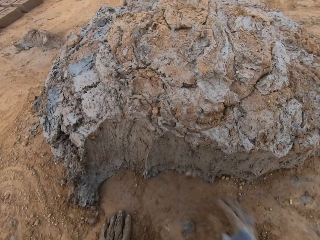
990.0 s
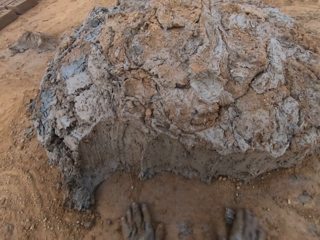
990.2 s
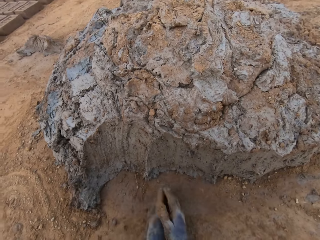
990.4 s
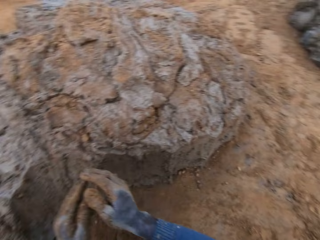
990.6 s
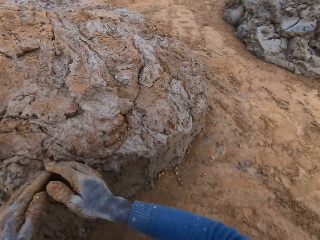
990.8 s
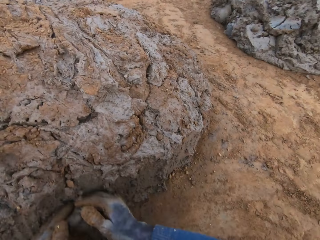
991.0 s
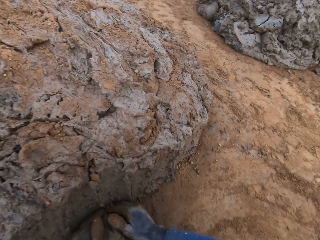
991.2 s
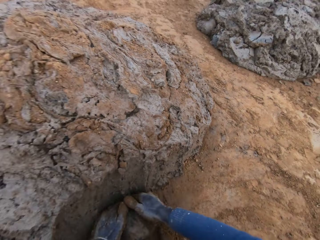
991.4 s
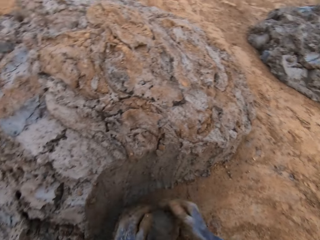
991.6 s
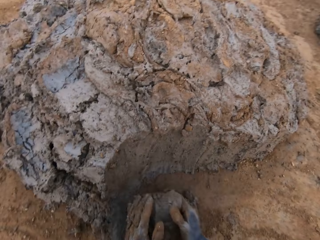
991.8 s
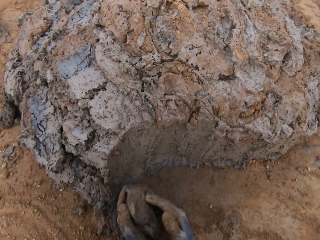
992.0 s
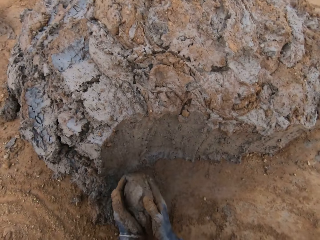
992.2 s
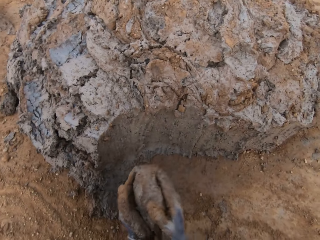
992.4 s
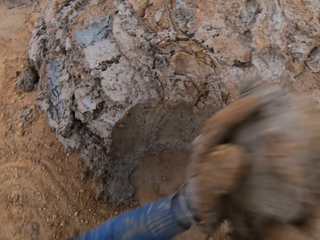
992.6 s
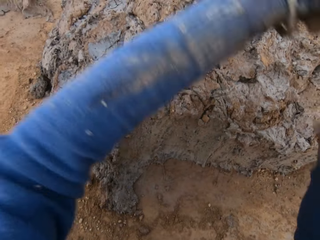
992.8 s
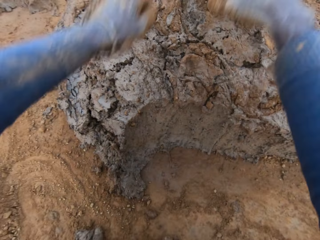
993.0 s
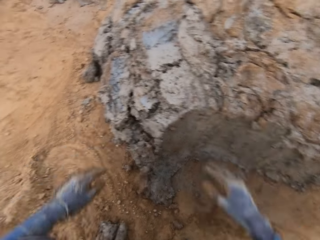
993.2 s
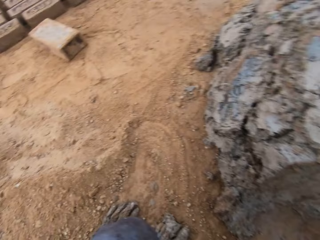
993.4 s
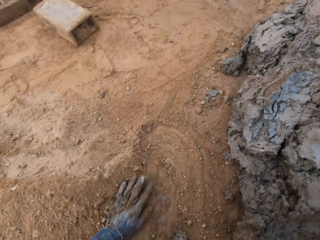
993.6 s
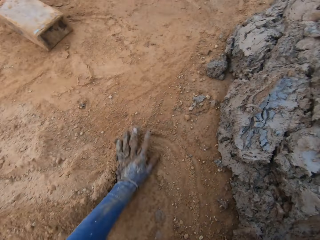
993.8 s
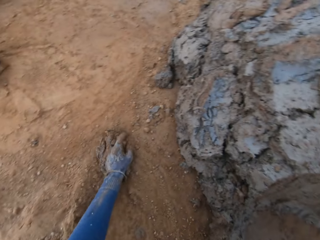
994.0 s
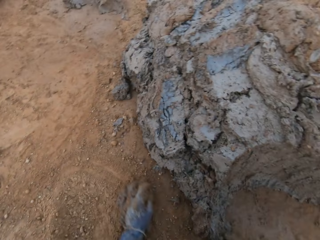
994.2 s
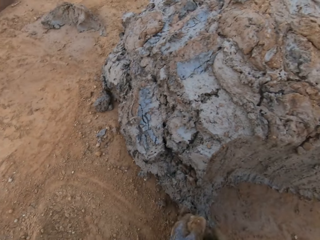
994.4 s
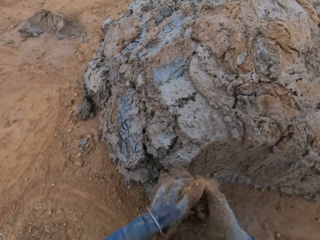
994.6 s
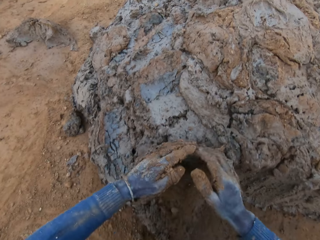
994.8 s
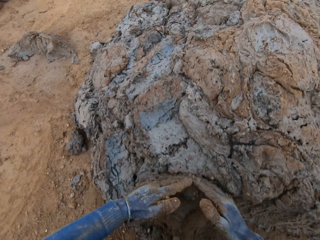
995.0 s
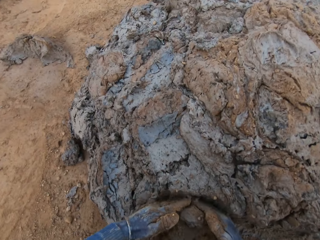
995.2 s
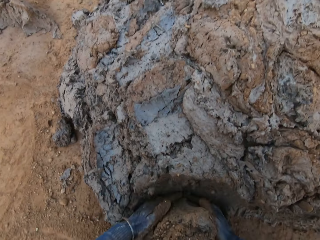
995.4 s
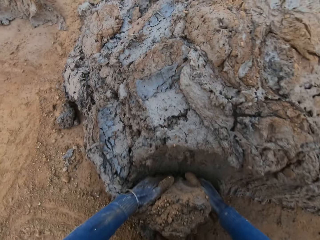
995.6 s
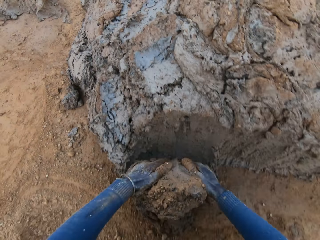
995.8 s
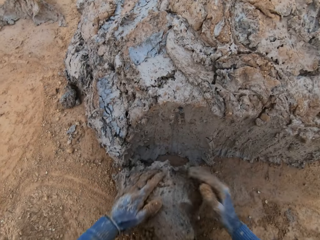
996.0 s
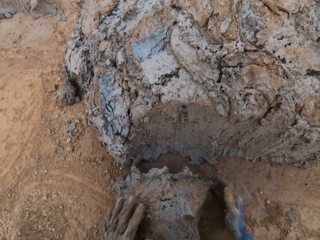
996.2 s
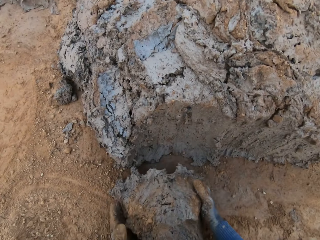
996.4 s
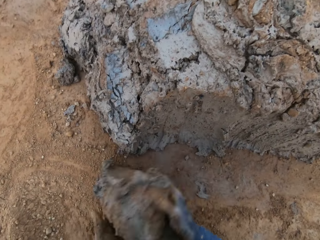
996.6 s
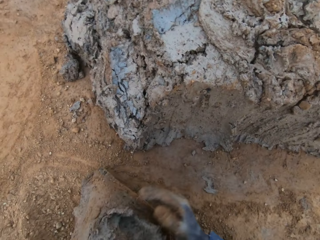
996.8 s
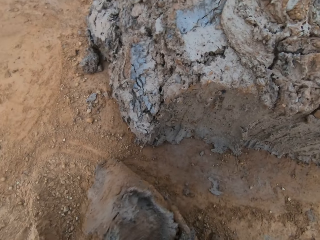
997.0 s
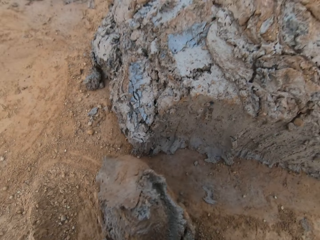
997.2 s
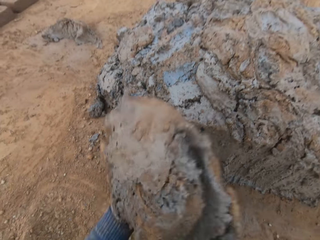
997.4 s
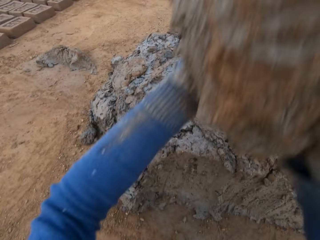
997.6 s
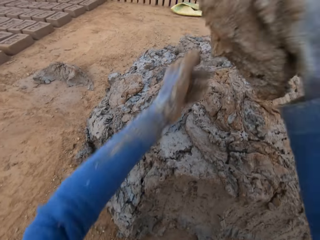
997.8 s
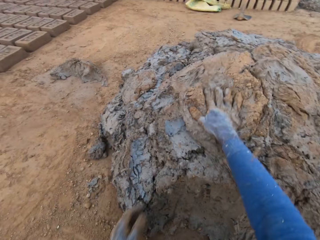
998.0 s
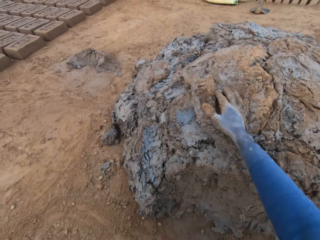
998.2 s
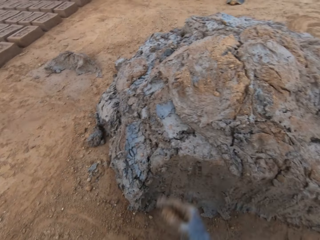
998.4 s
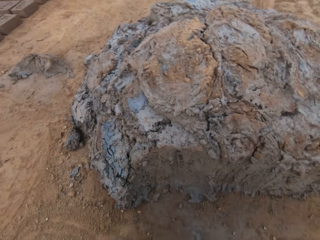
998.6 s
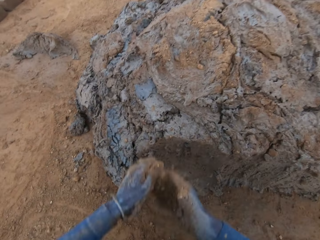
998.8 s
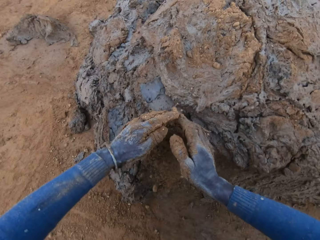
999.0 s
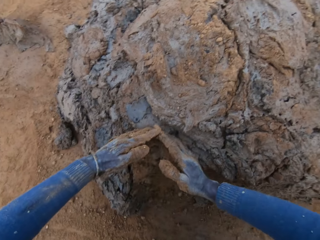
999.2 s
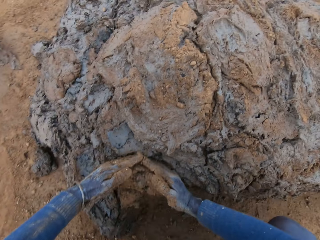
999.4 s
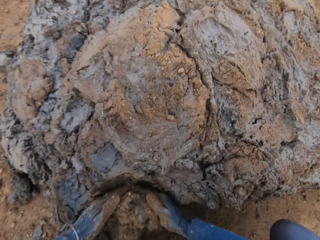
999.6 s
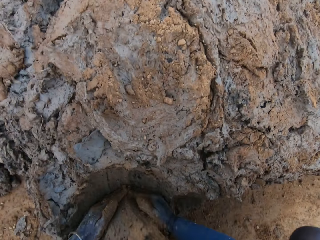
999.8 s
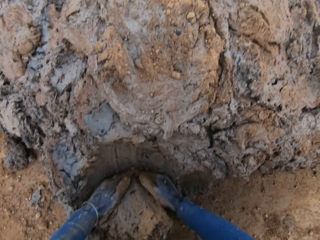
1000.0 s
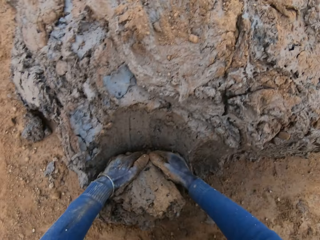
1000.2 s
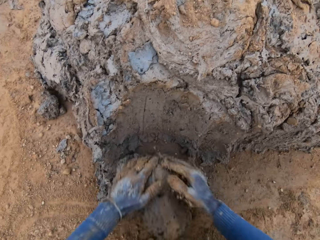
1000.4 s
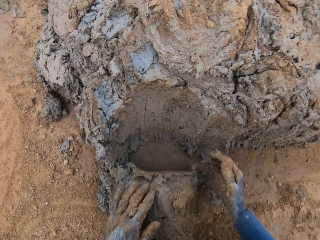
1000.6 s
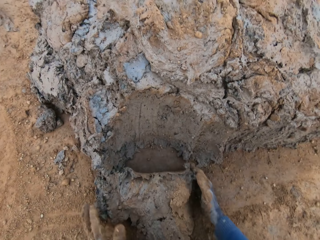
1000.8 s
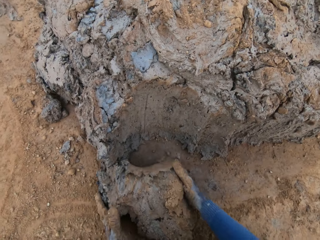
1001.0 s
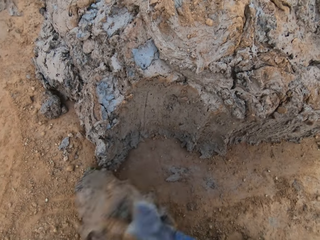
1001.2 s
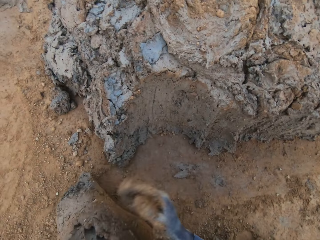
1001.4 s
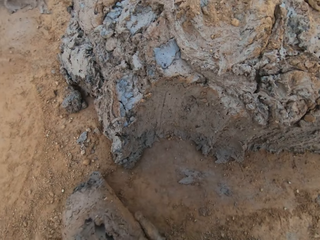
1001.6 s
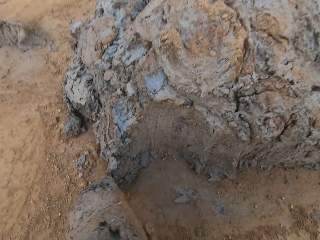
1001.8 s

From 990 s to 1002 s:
The camera wearer drops the concrete in his hands on the heap of concrete. He rubs his hand on the soil. He cuts a portion of the concrete from the heap of concrete with his hands. He drops the concrete in his hands on the heap of concrete. He rubs his hand on the soil. He packs sand from the ground with his hands. He cuts a portion of the concrete from the heap of concrete with his hands. He drops the concrete in his hands on the heap of concrete. He cuts a portion of the concrete from the heap of concrete with his hands.

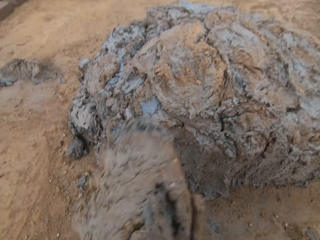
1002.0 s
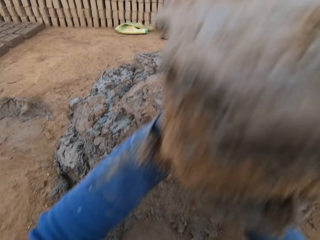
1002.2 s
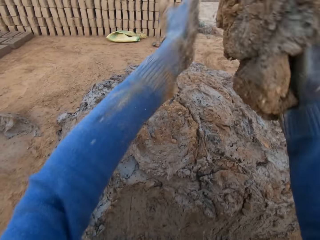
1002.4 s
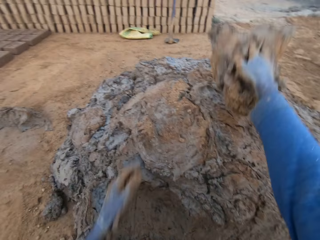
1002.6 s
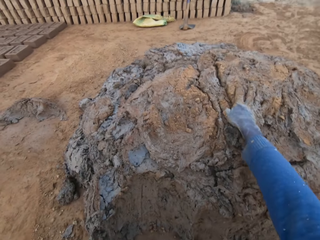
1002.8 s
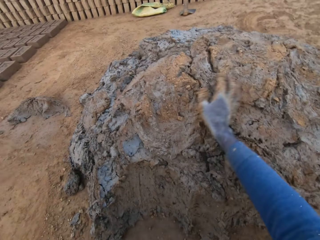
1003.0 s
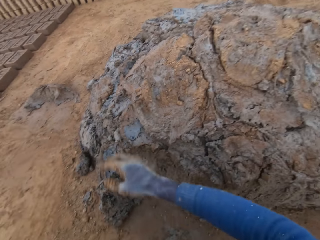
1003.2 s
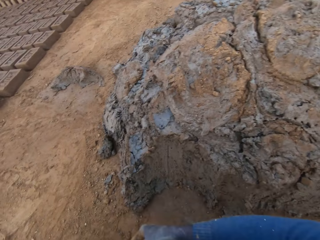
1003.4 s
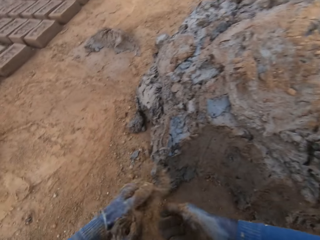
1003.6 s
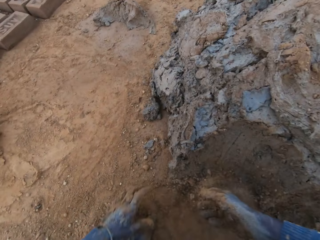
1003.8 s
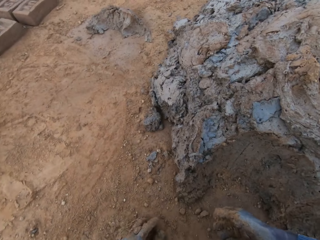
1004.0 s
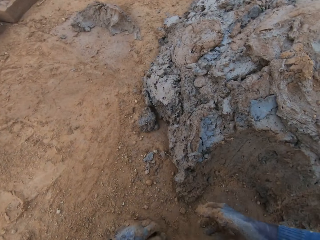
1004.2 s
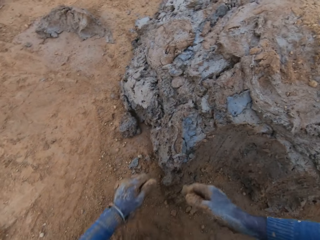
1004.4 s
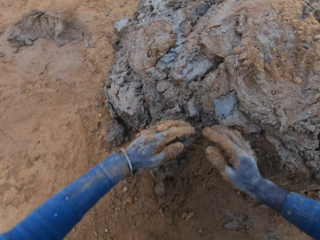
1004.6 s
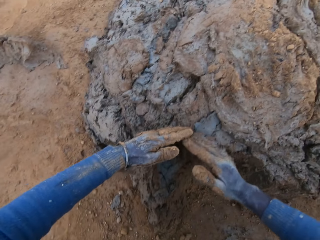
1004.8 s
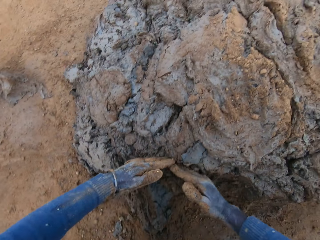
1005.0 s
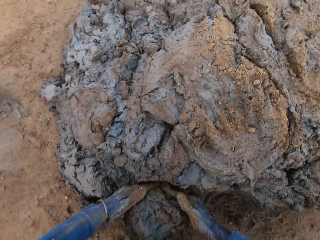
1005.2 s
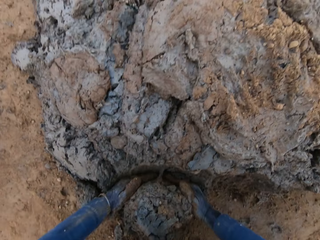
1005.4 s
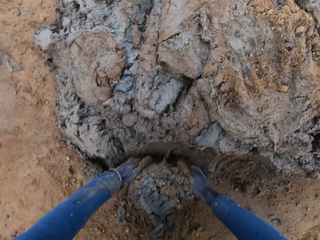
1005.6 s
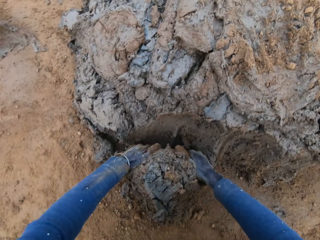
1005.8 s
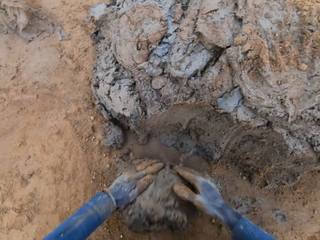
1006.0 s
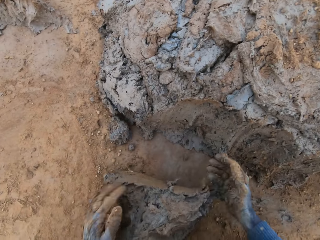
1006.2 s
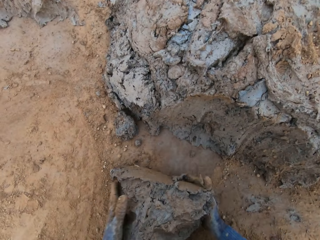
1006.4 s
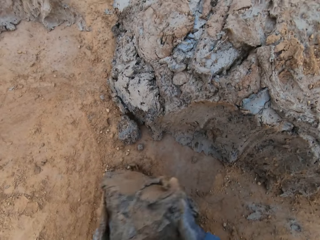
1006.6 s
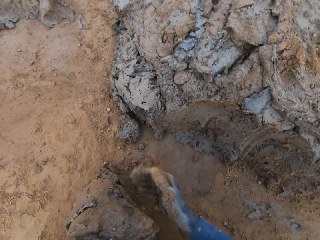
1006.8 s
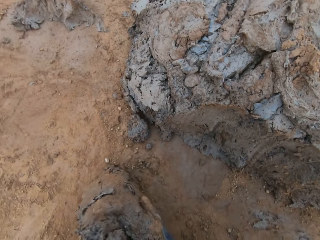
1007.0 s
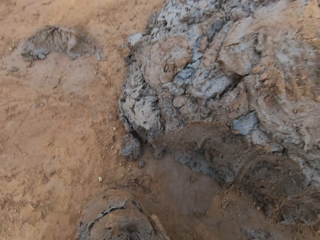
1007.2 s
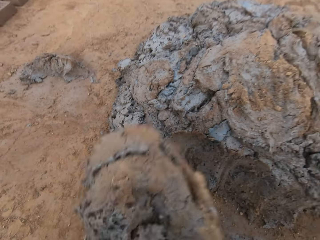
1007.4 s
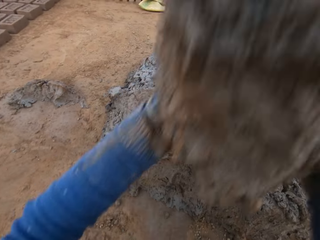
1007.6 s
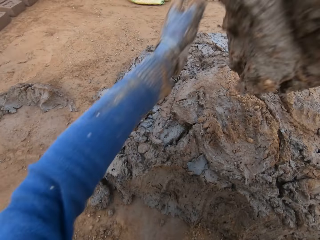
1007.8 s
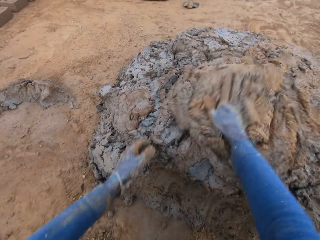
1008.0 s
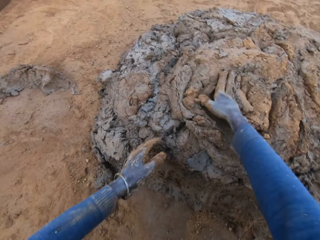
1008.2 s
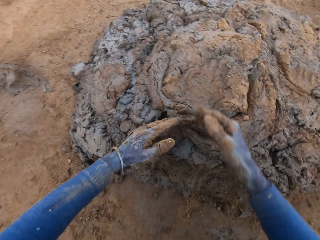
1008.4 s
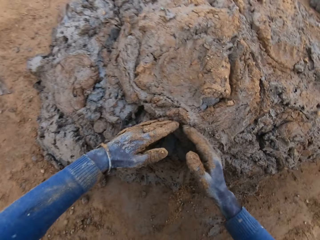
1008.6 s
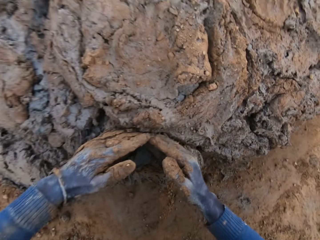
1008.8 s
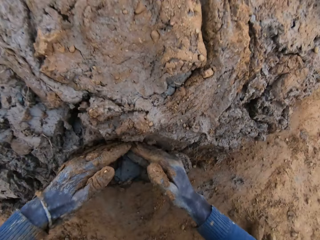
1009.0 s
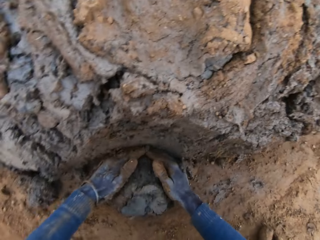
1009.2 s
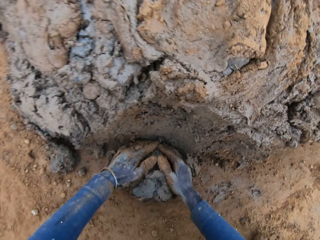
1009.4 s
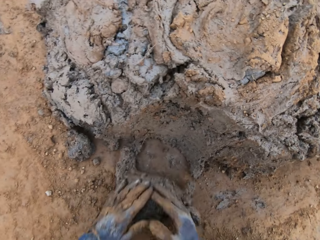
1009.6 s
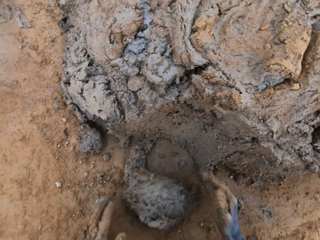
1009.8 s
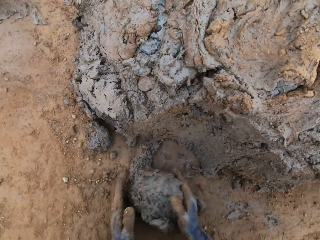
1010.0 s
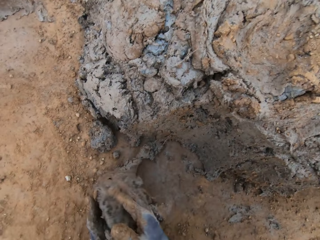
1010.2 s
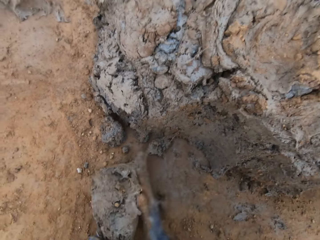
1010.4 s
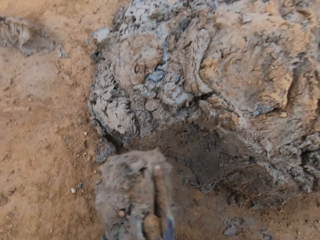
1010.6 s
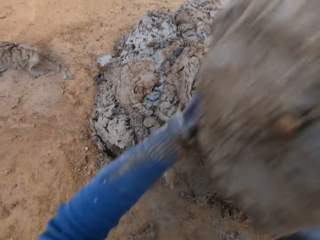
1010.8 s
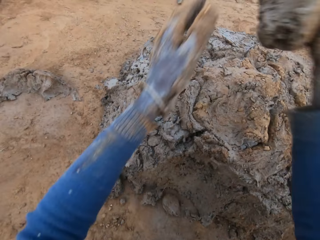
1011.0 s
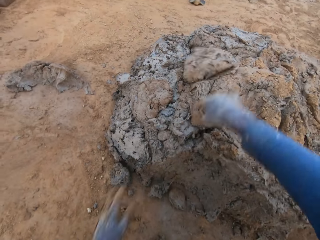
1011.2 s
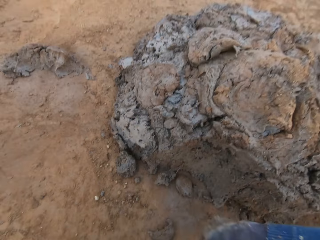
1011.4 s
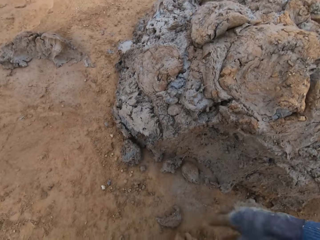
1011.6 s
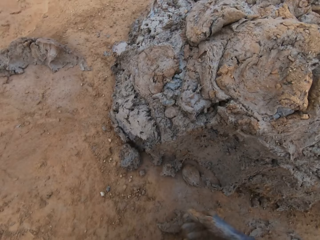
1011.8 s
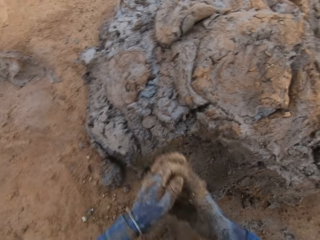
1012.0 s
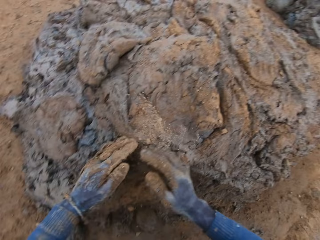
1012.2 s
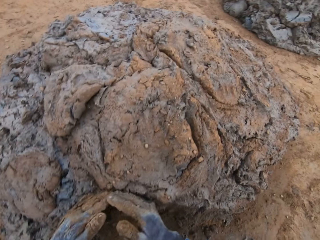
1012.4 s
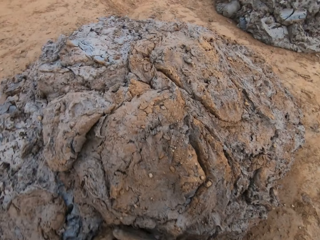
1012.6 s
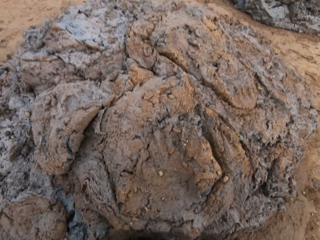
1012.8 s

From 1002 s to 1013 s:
The camera wearer drops the concrete in his hands on the heap of concrete. He cuts a portion of the concrete from the heap of concrete with his hands. He drops the concrete in his hands on the heap of concrete. He cuts a portion of the concrete from the heap of concrete with his hands. He drops the concrete in his hands on the heap of concrete.
